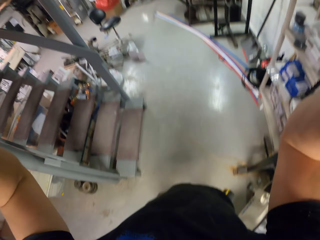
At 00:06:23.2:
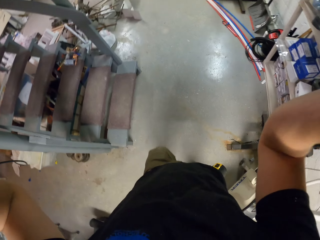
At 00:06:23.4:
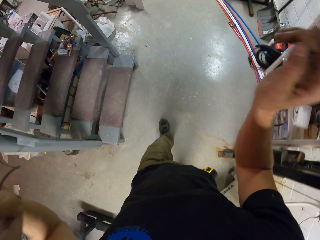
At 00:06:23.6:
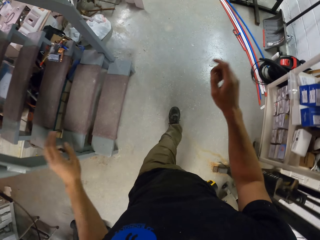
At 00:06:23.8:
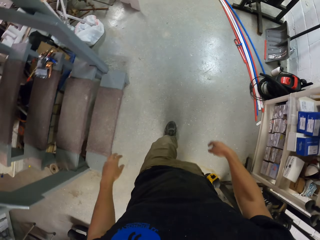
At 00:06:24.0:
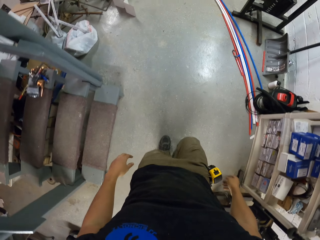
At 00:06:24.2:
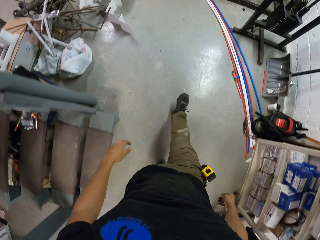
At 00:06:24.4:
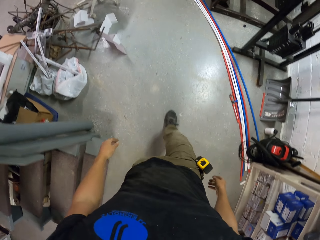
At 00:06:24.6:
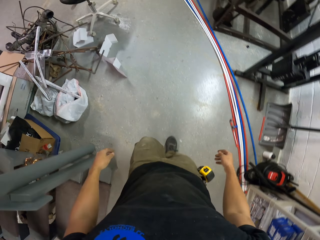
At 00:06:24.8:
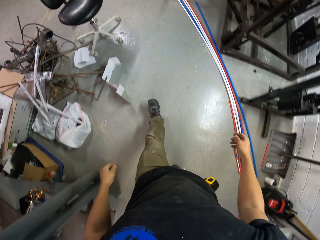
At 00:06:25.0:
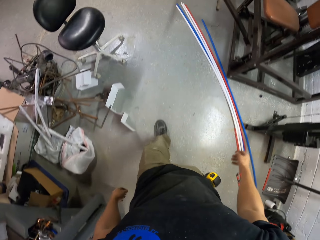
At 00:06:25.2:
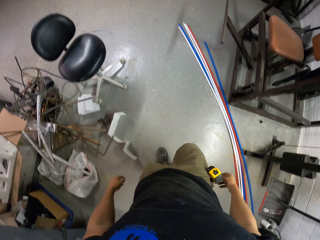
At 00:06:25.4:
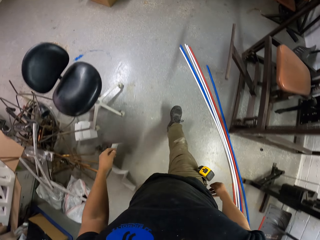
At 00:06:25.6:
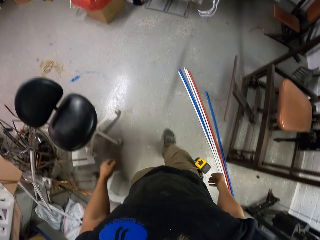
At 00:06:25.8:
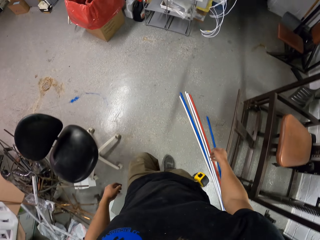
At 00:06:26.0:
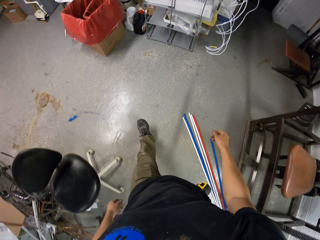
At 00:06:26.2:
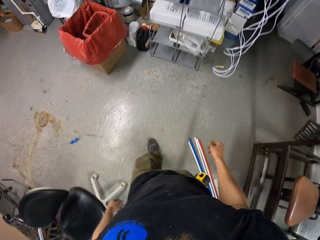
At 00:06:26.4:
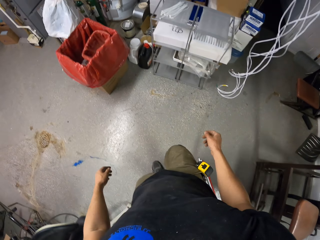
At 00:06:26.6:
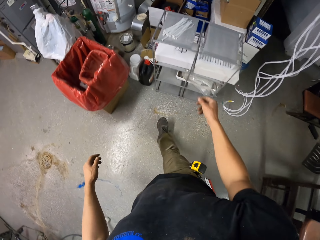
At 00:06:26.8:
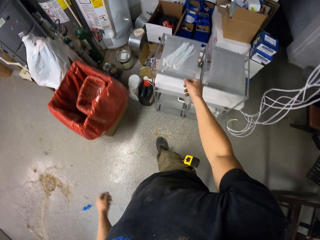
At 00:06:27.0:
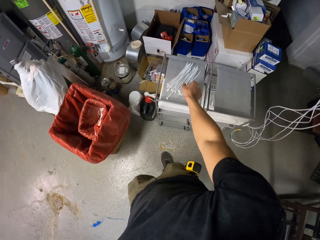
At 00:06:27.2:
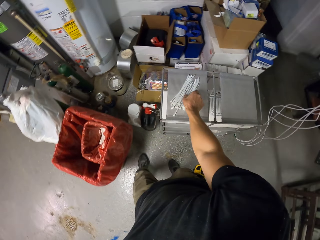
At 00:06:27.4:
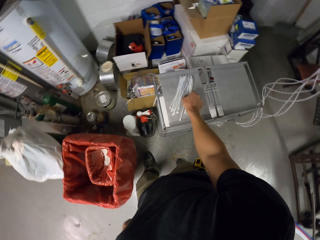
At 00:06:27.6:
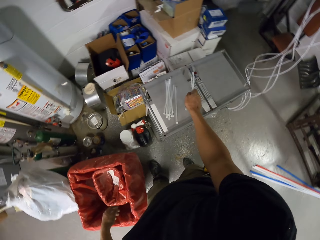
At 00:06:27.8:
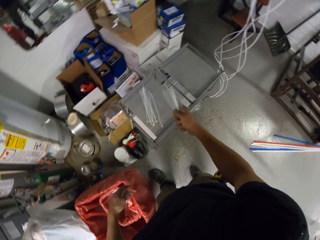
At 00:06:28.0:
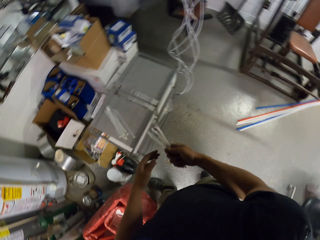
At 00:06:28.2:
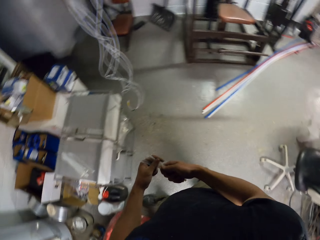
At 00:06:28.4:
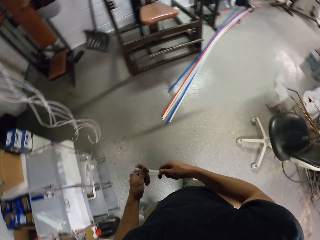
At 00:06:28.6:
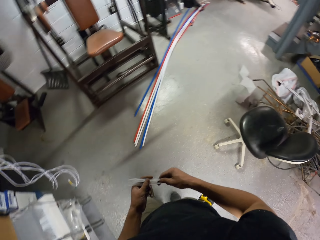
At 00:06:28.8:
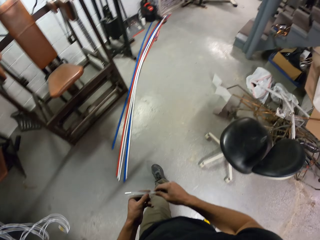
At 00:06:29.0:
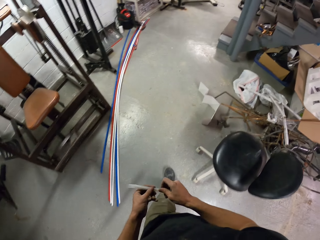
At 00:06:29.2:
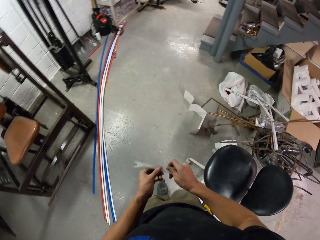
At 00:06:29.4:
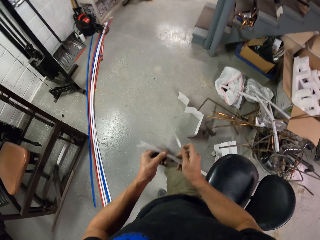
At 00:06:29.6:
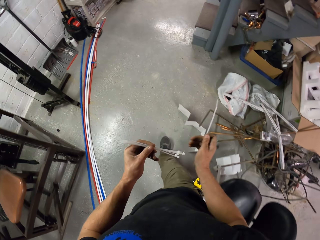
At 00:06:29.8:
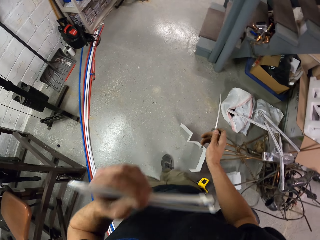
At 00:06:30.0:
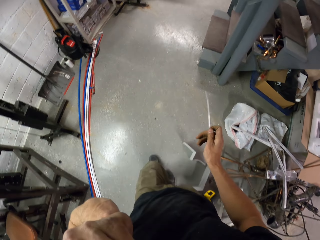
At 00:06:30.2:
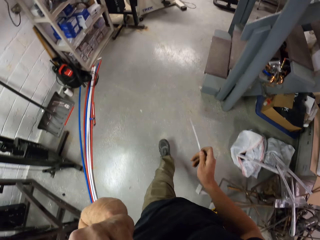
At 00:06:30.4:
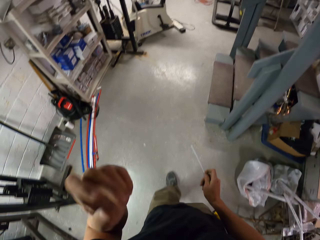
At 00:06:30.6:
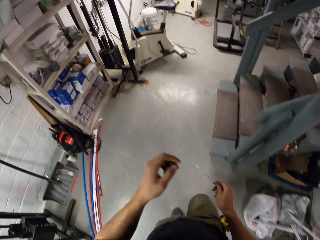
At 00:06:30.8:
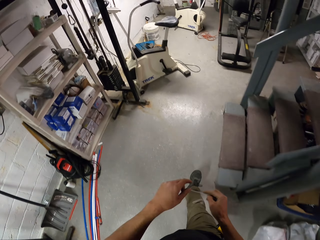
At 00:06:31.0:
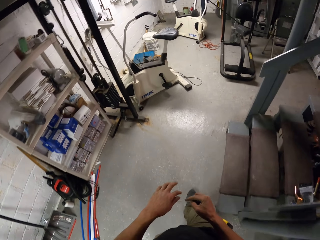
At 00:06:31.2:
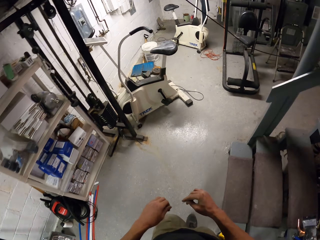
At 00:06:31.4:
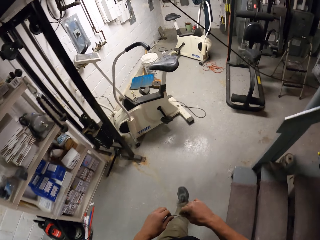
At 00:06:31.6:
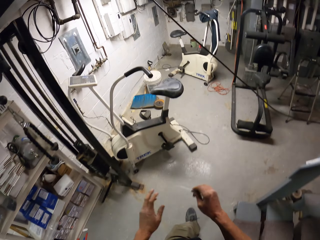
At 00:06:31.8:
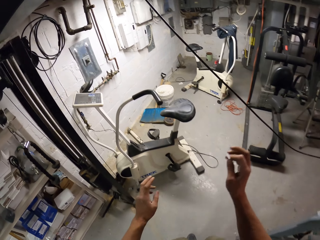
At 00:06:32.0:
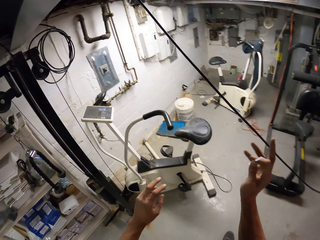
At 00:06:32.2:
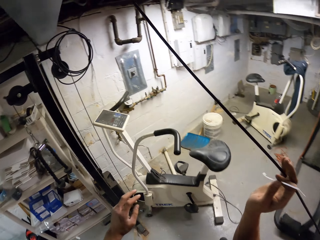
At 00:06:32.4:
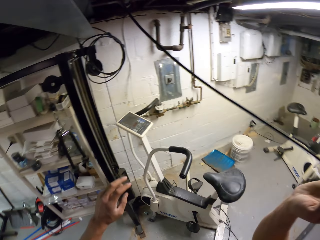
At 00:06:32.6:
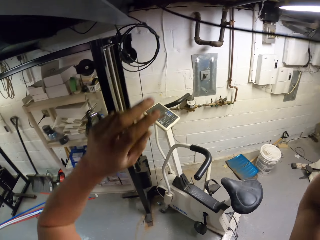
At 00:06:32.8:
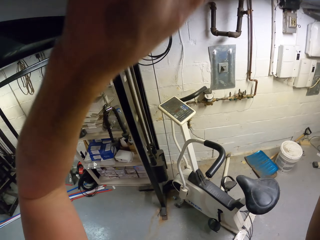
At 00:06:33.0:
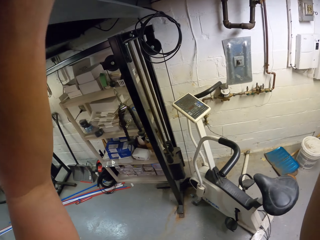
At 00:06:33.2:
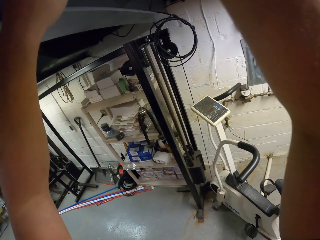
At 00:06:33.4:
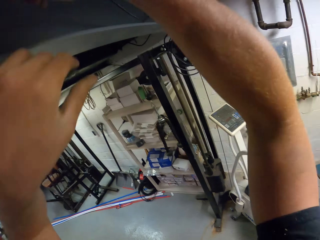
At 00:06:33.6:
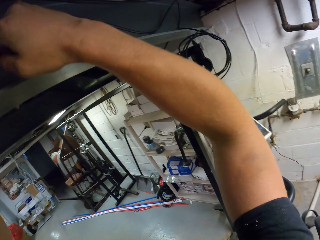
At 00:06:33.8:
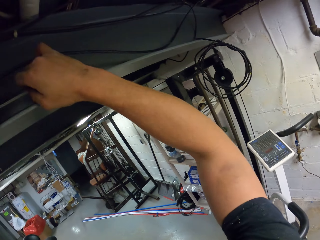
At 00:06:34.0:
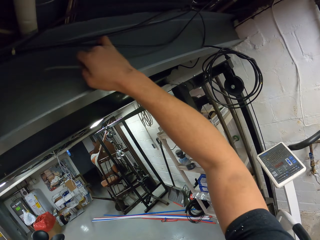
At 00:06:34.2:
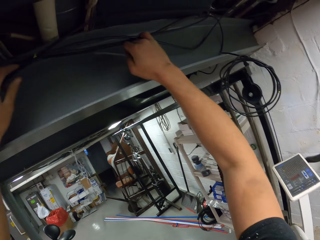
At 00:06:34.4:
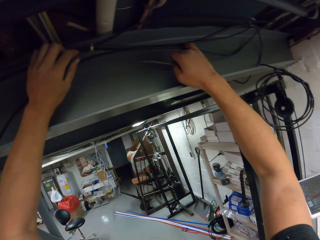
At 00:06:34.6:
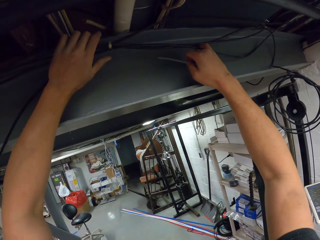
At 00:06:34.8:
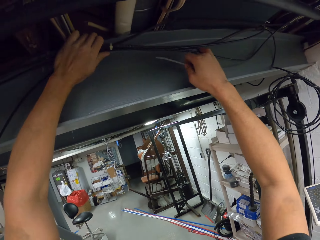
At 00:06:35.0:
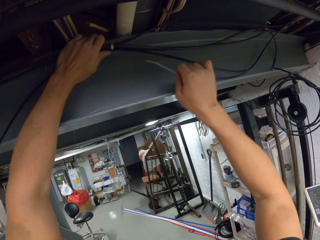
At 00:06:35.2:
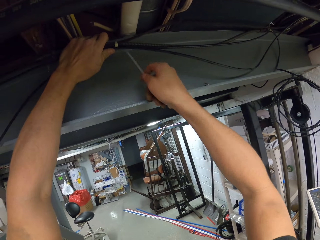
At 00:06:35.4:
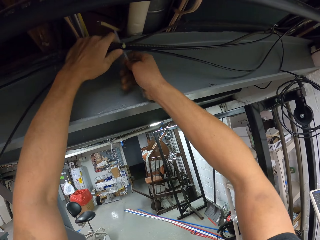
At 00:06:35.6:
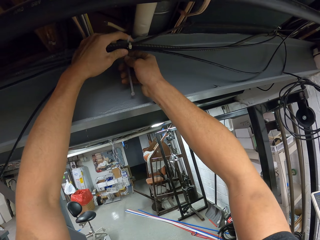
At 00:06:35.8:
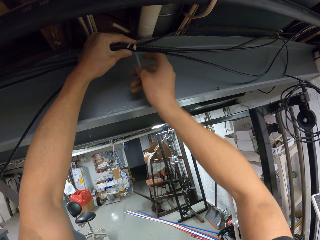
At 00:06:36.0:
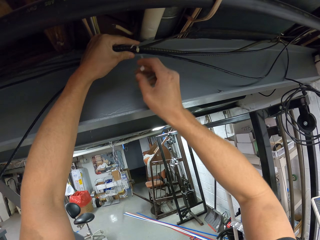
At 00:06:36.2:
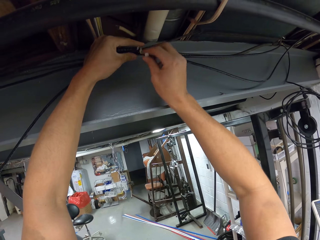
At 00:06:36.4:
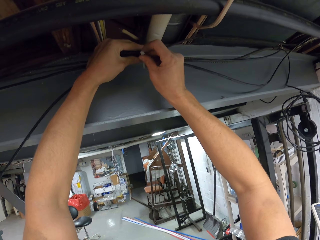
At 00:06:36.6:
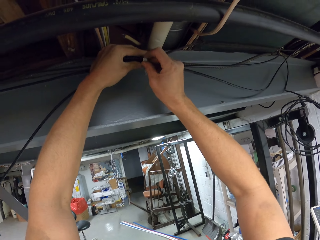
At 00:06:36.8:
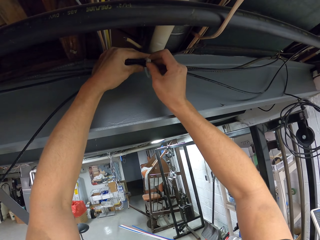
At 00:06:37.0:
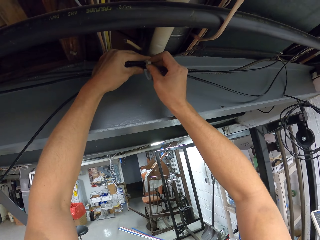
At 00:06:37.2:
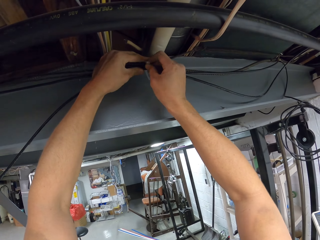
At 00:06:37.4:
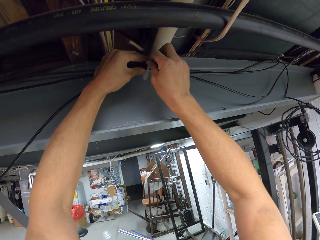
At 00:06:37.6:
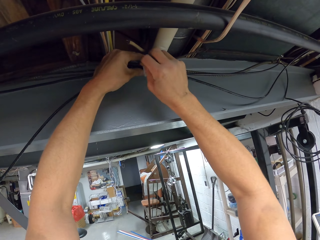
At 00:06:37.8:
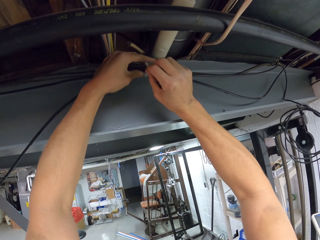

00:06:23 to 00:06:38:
The camera wearer aligns the cables. They release the cables. They walk in the room. They pick up zip ties or clips from a desk with the right hand. They hold the clip with both hands. They walk in the room. They put the clip in the mouth. They hold another clip with both hands. They touch a wire with the right hand. They raise arms and drop arms. They hold cables. They organize the cables together with both hands. They tie the cables together with a zip tie on both hands.

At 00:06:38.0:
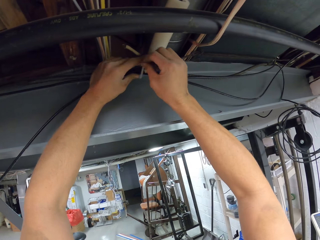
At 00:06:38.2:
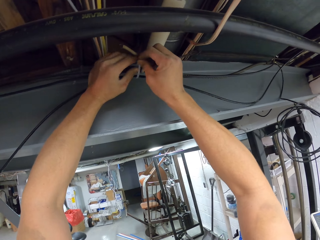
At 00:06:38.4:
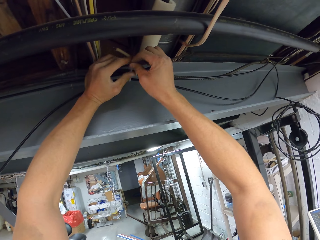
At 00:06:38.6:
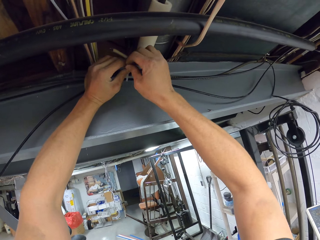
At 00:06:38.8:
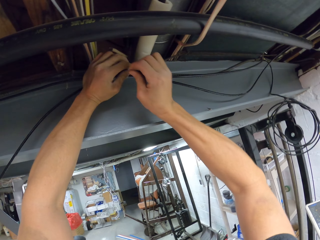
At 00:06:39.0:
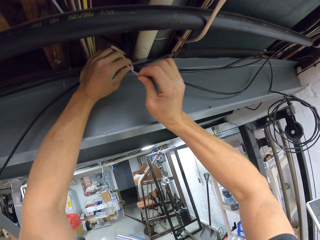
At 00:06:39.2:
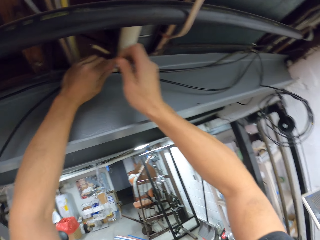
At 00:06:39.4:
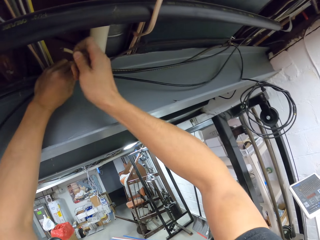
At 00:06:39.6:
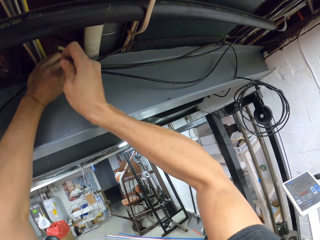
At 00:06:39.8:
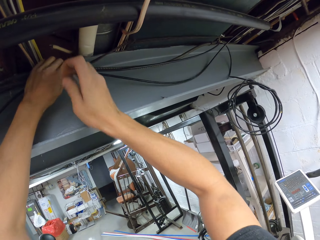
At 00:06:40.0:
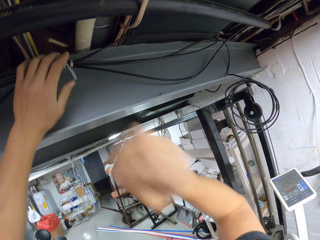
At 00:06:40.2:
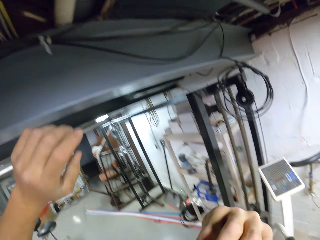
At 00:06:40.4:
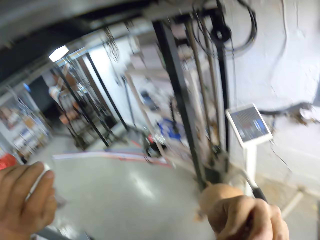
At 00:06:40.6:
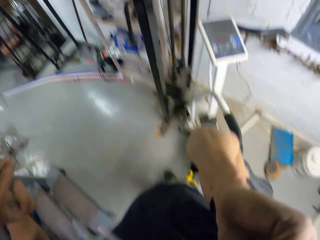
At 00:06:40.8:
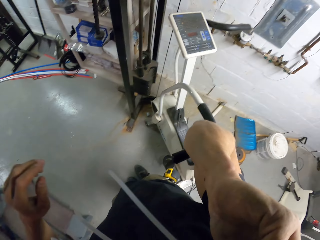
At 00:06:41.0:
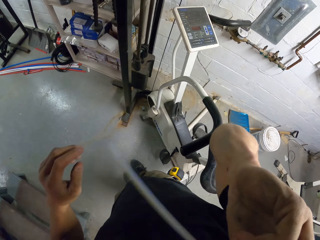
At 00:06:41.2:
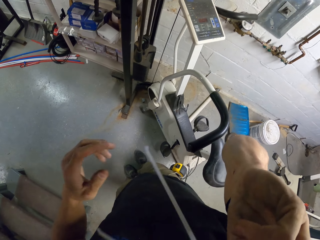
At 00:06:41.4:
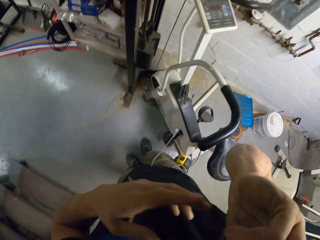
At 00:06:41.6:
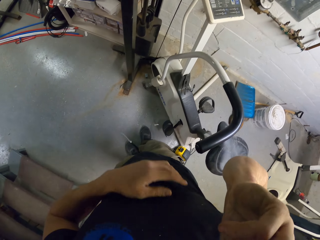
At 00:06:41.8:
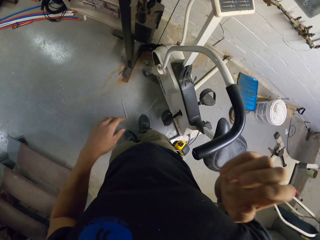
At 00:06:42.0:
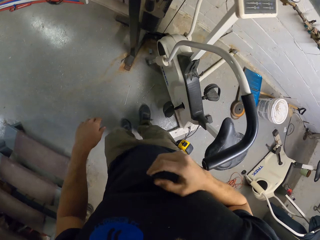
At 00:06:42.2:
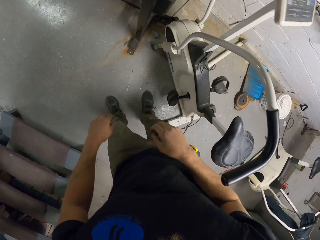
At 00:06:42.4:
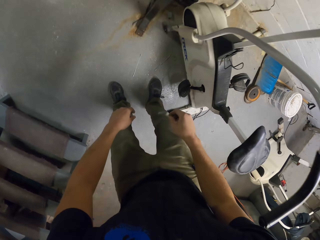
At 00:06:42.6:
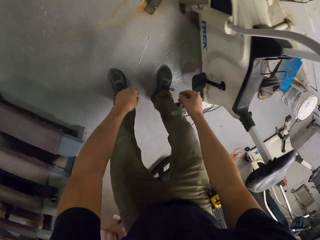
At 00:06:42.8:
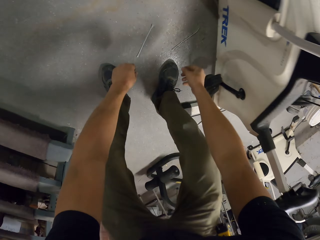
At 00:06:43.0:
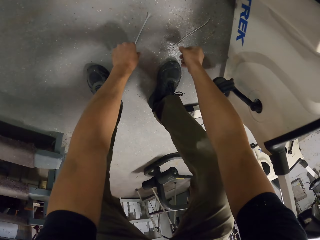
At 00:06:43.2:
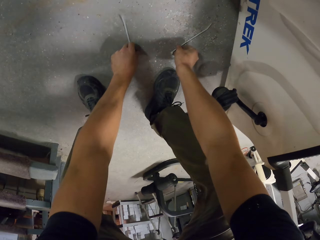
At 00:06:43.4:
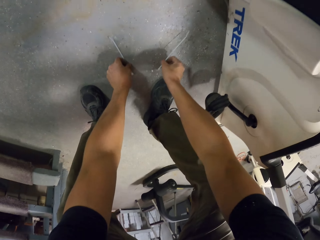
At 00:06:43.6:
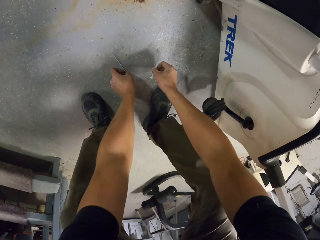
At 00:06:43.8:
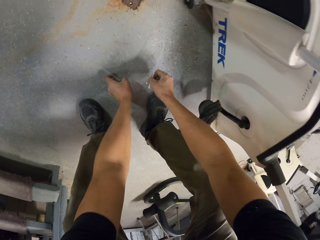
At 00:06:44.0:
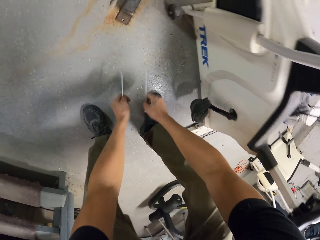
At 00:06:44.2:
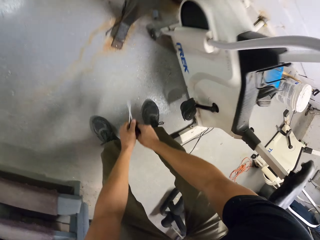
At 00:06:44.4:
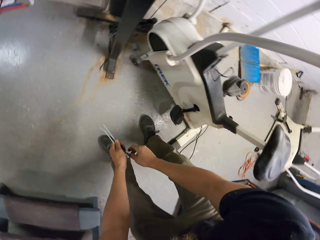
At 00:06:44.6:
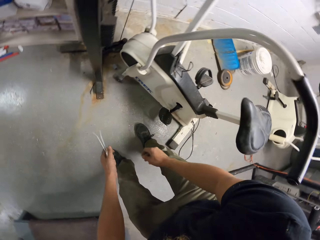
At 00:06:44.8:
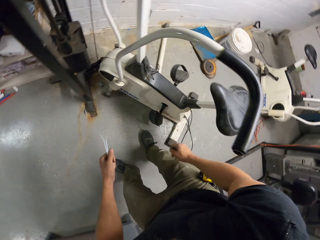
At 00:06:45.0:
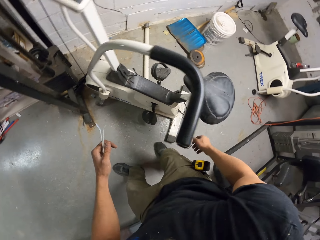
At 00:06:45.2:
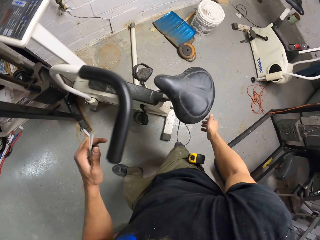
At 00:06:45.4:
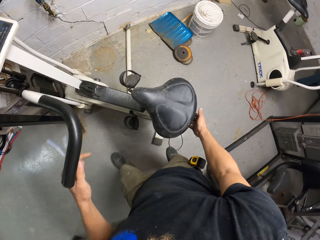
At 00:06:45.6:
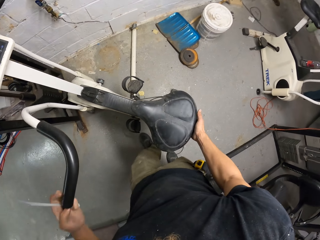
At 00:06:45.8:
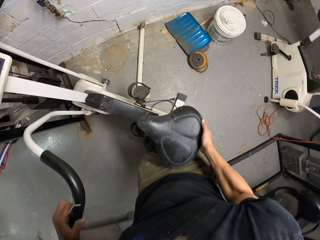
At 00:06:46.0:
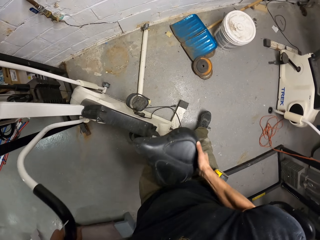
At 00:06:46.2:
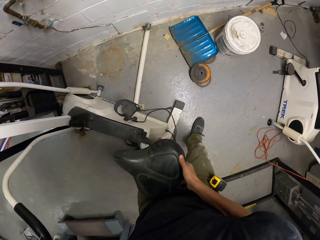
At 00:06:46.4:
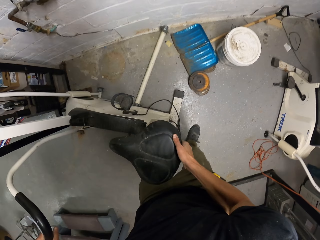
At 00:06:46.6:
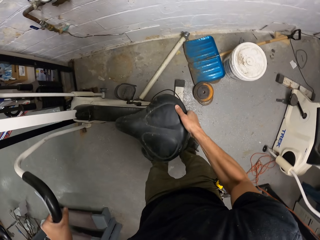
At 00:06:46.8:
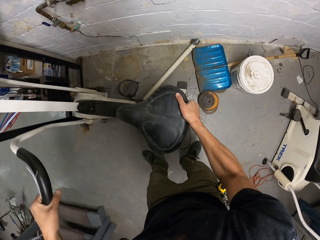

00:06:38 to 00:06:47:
The camera wearer fastens the zip tie. They release the cables. They pick up another clip with the right hand from the mouth. They hold the zip tie. They drop the zip tie to the ground. They bend to the ground. They pick up zip ties with both hands from the floor. They stand up. They hold the clips with the left hand. They hold a stationary bicycle. They walk in the room. They move something with both hands.
